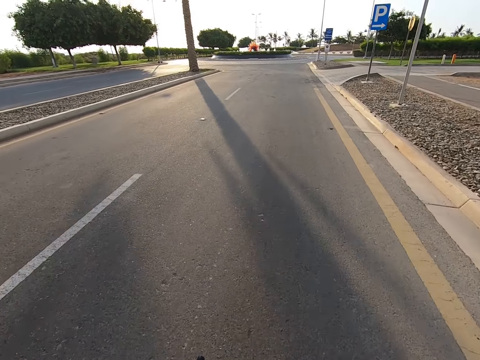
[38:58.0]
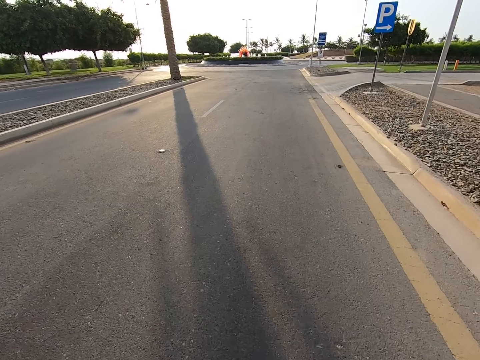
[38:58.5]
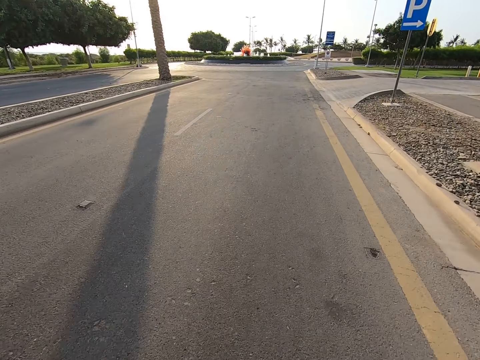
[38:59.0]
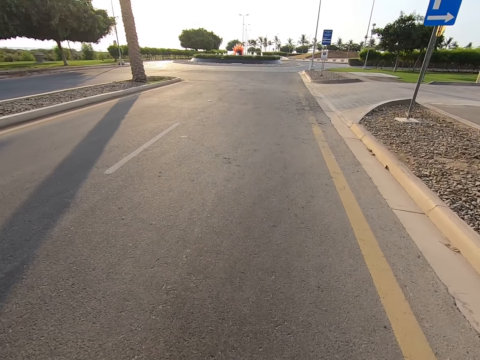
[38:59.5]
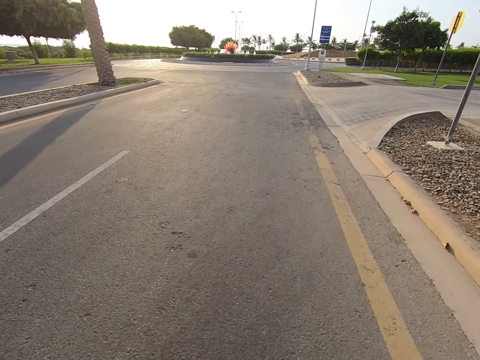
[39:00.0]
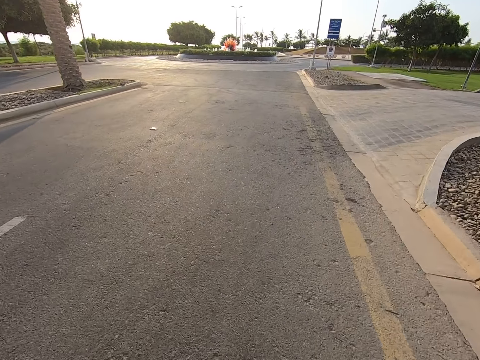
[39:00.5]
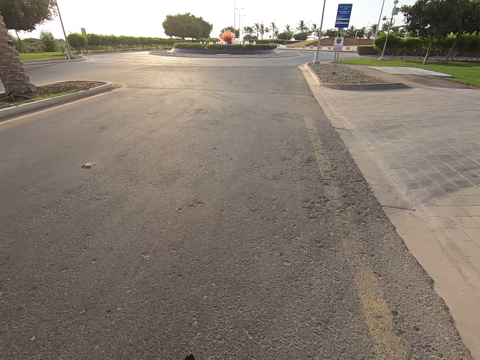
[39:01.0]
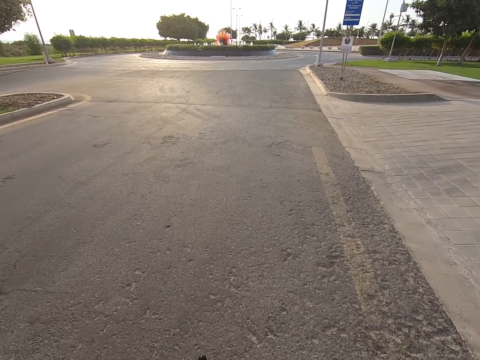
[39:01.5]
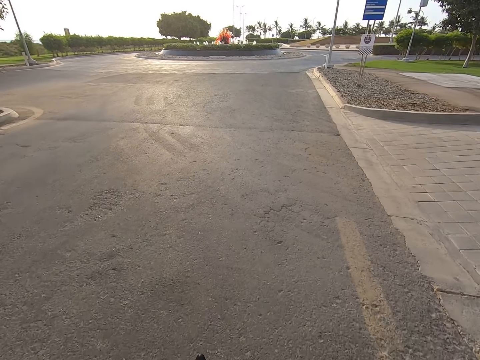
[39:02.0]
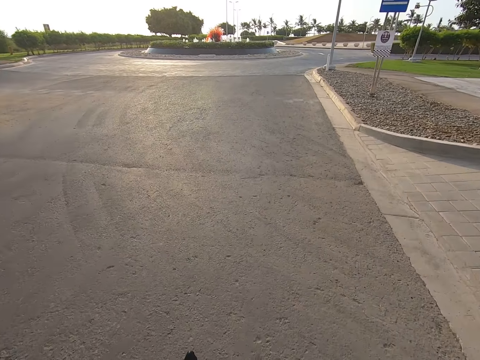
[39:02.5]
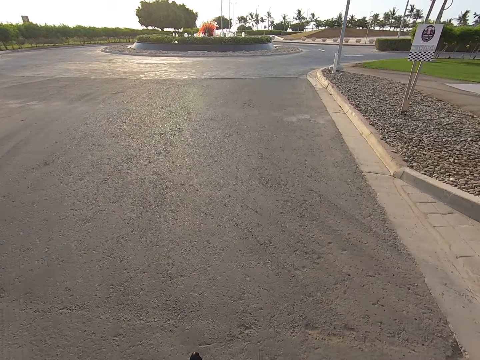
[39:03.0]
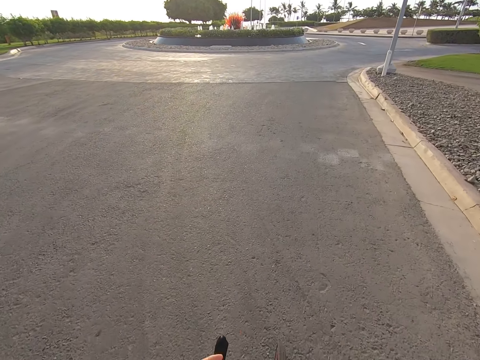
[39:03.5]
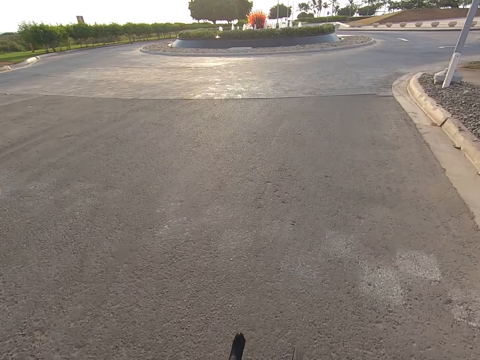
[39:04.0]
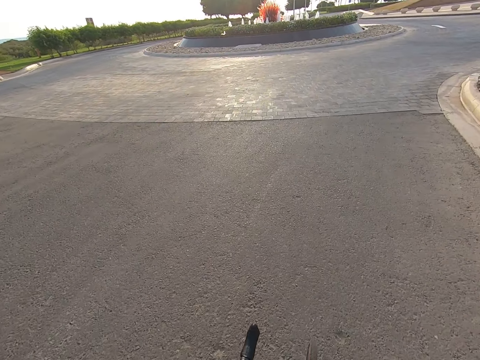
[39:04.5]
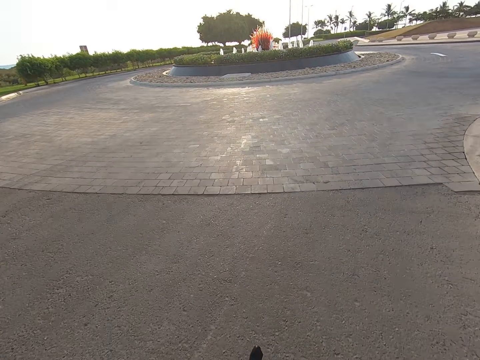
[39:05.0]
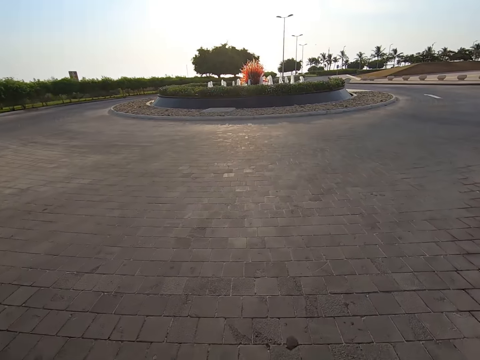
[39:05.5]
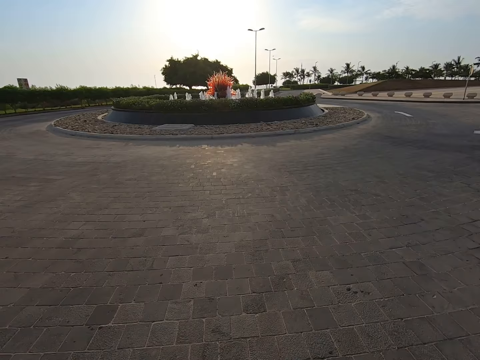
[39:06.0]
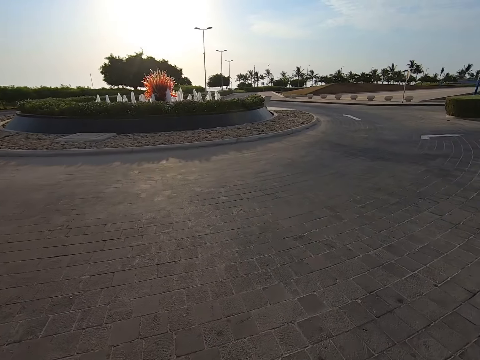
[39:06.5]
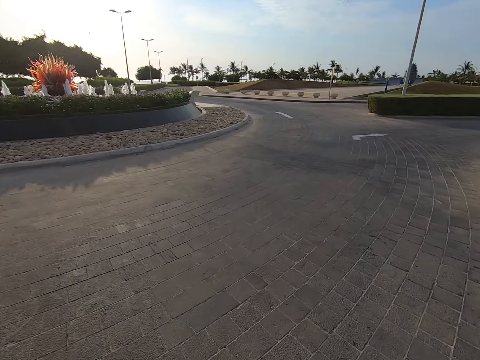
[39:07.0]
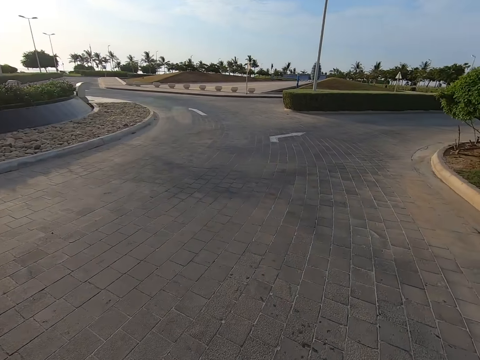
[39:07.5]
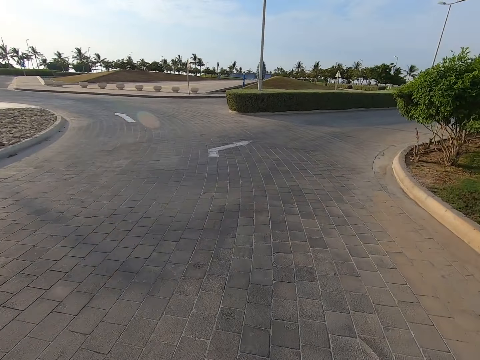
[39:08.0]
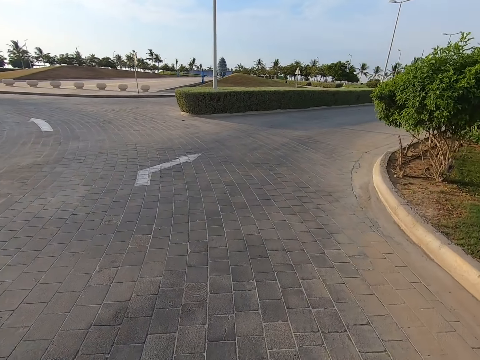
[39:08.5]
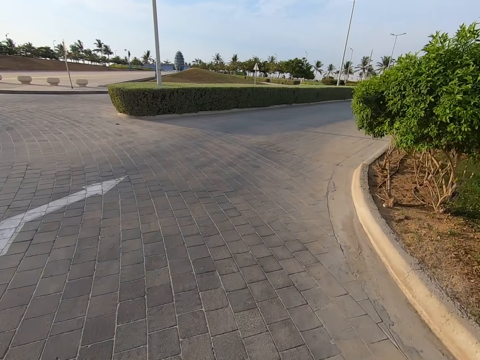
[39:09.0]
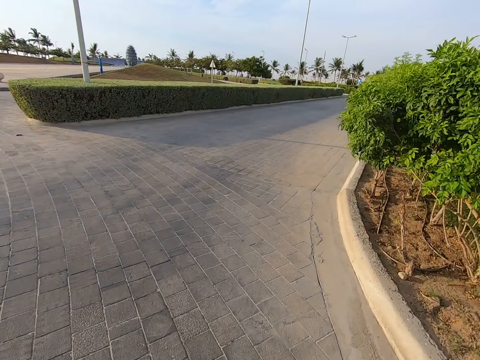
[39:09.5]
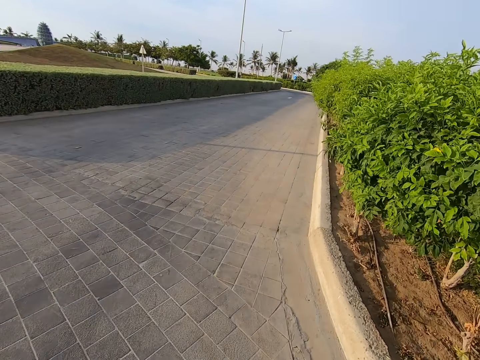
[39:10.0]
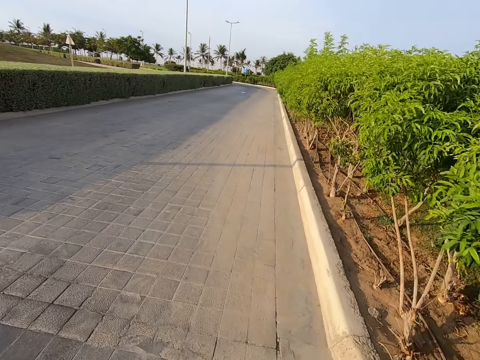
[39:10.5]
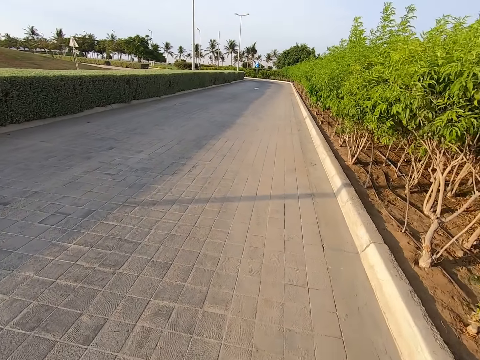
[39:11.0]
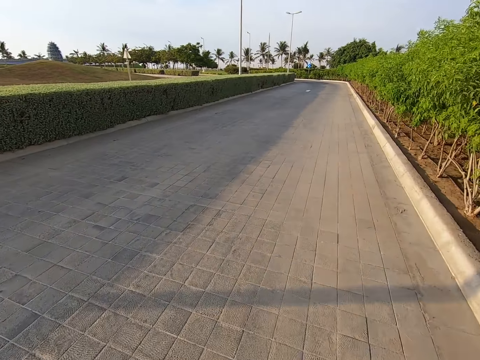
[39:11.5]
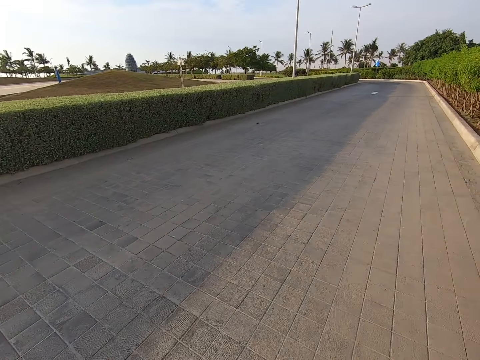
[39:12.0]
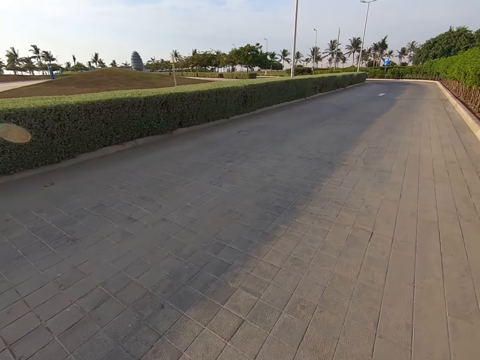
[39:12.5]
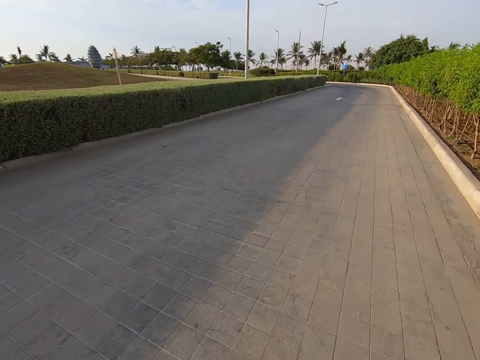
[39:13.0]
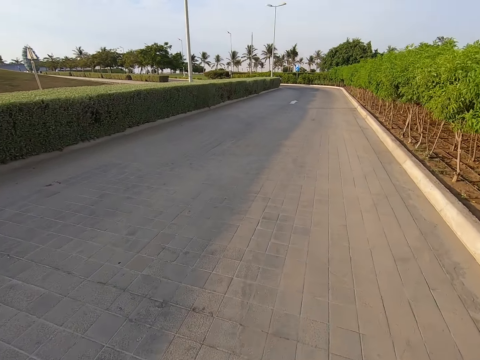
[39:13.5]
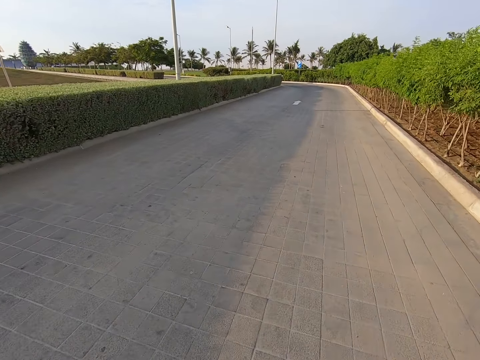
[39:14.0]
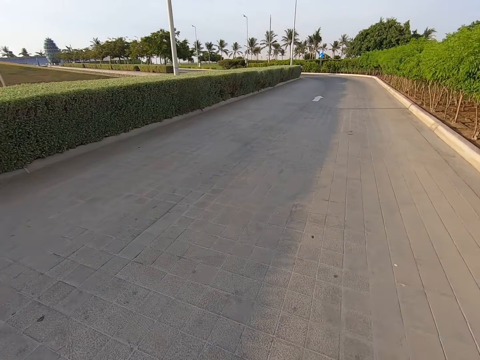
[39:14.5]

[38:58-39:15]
The camera wearer takes a turn on the road. They cycle on the right side.

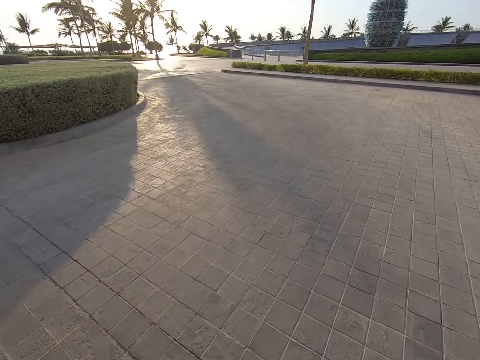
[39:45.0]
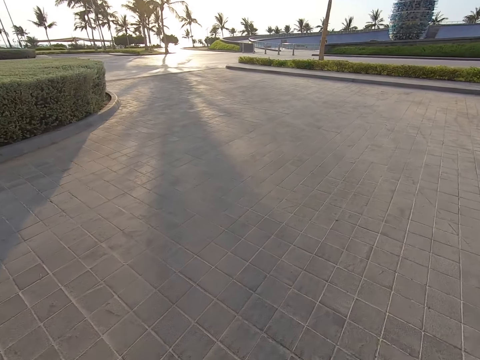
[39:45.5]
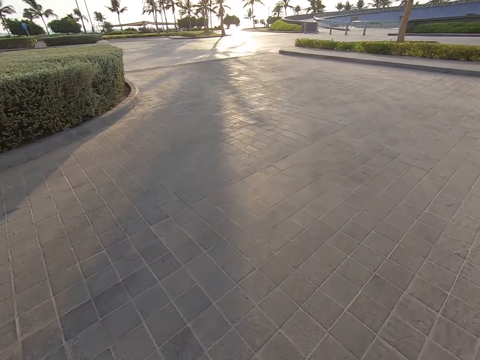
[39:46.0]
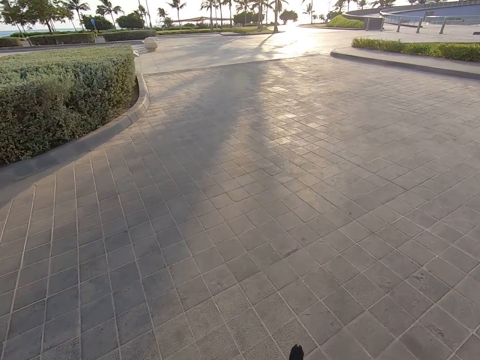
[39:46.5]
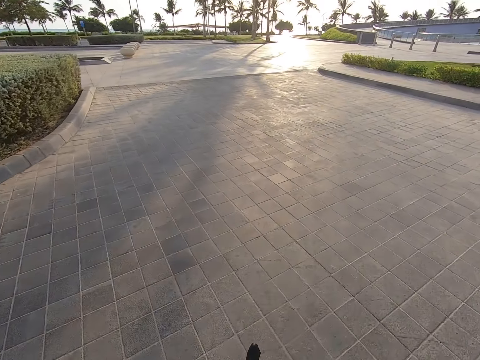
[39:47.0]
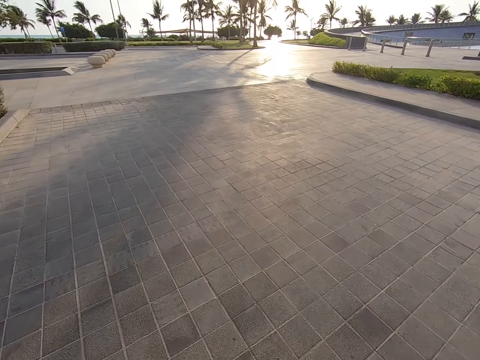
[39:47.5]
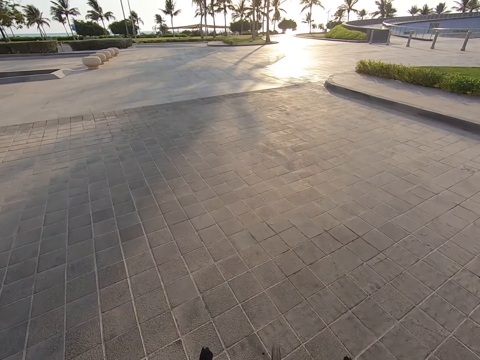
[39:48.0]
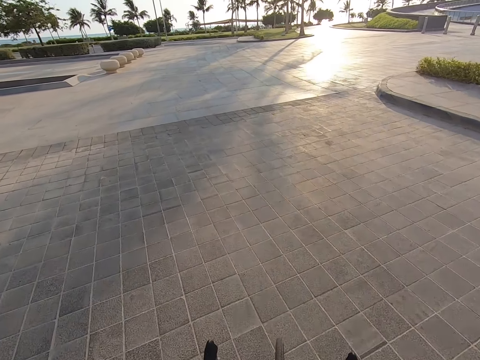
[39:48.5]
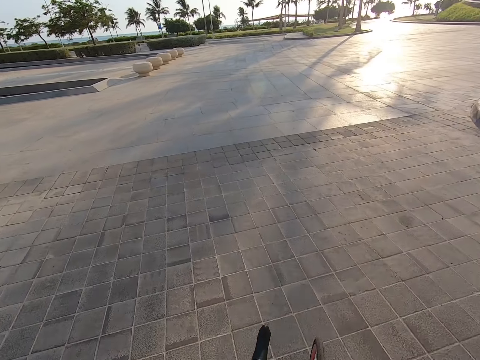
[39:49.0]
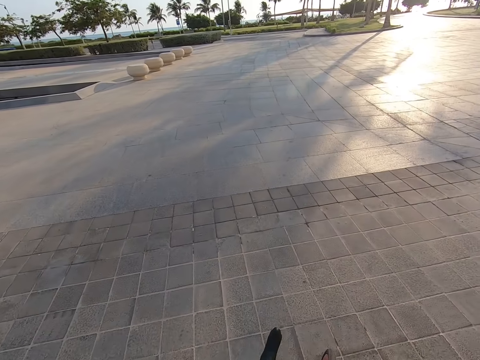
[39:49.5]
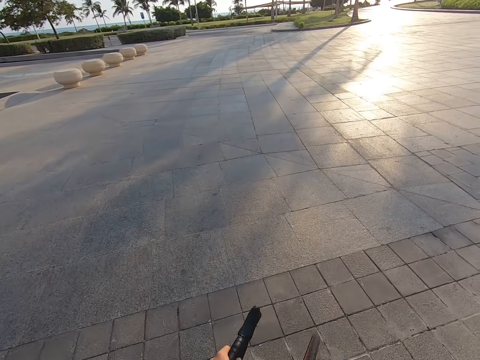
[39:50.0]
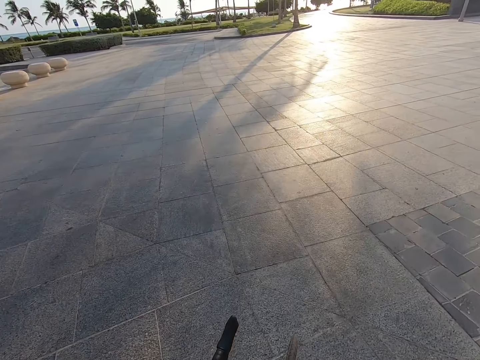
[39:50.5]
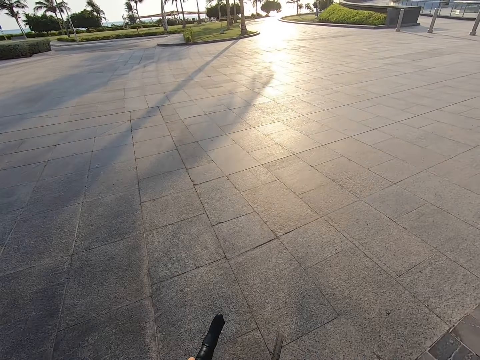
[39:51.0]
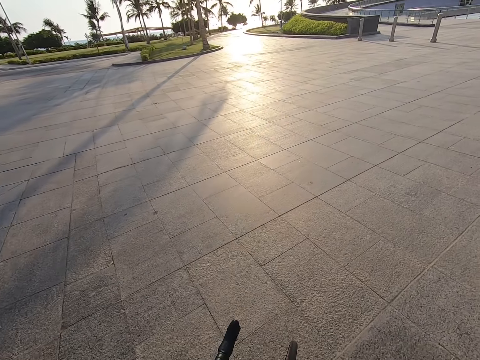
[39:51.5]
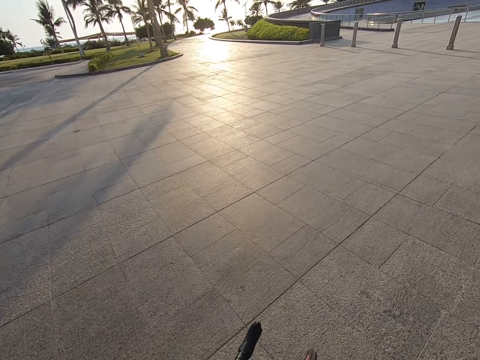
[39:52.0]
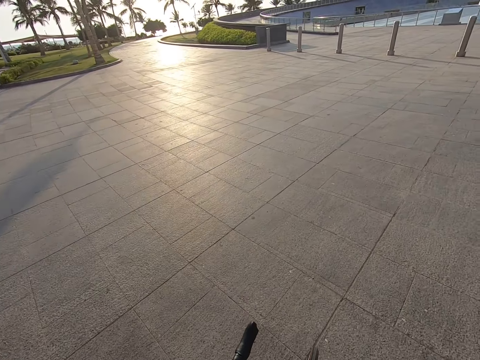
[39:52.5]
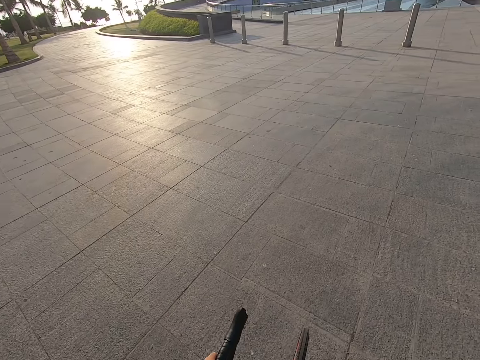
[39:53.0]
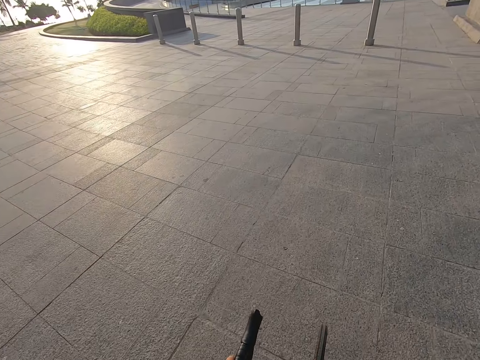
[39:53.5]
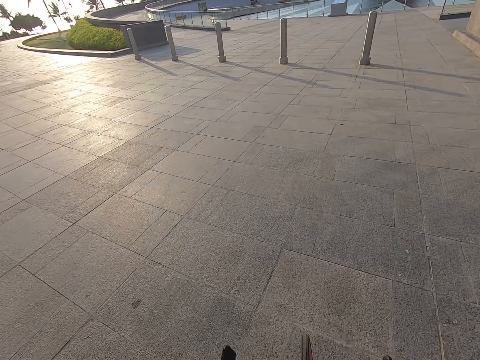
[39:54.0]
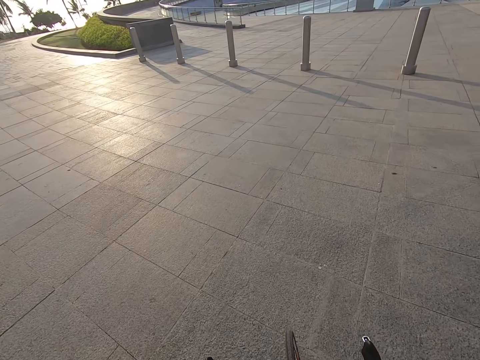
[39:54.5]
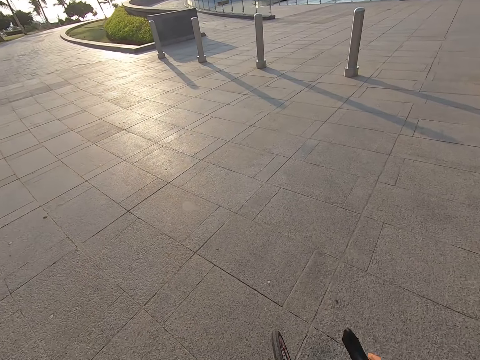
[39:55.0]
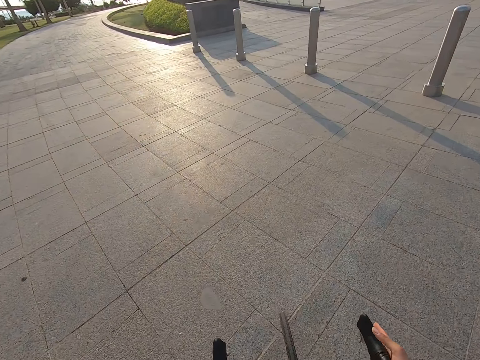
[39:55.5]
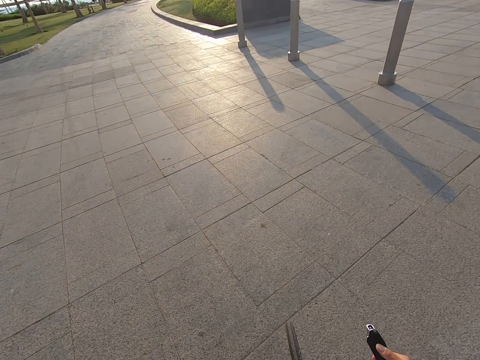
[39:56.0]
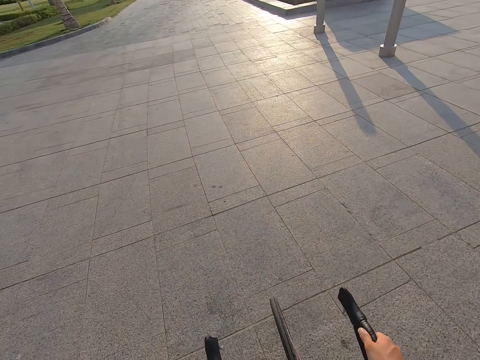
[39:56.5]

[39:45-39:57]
The camera wearer takes a turn on the road.
